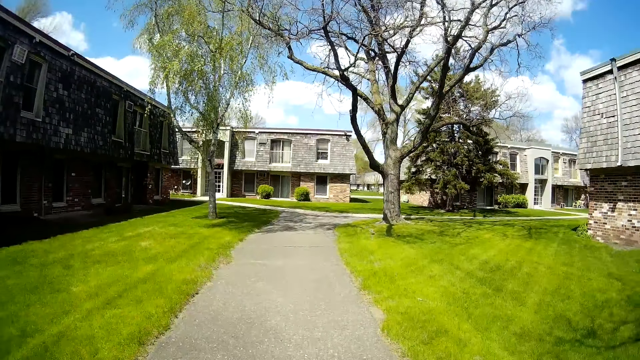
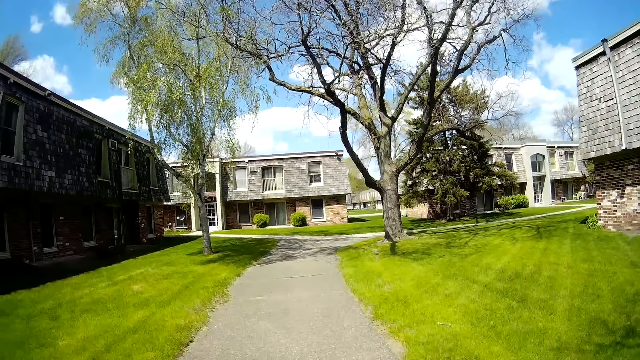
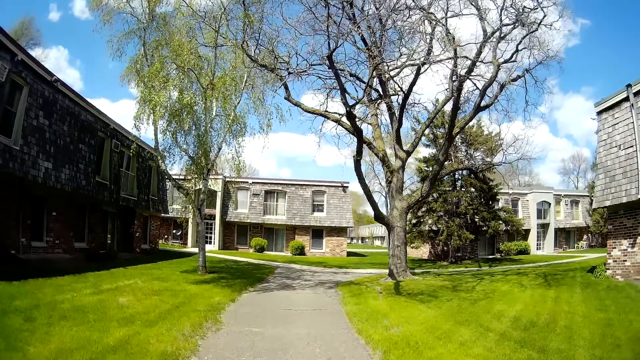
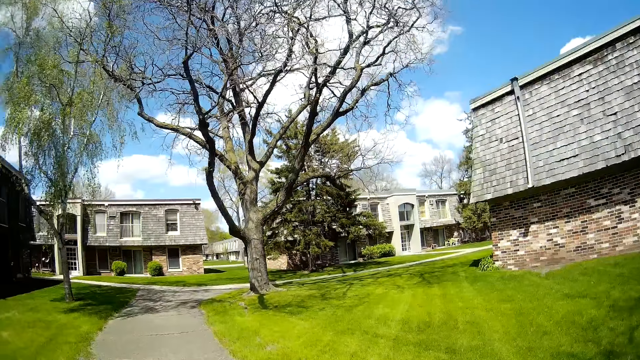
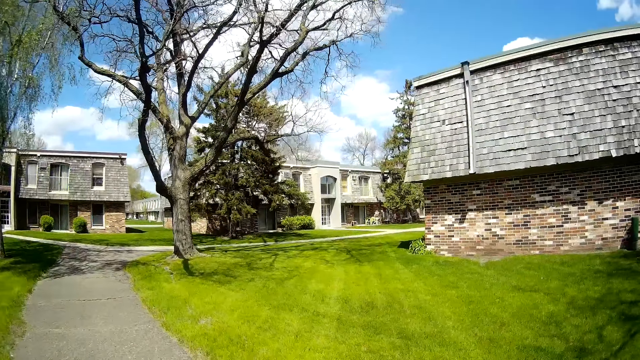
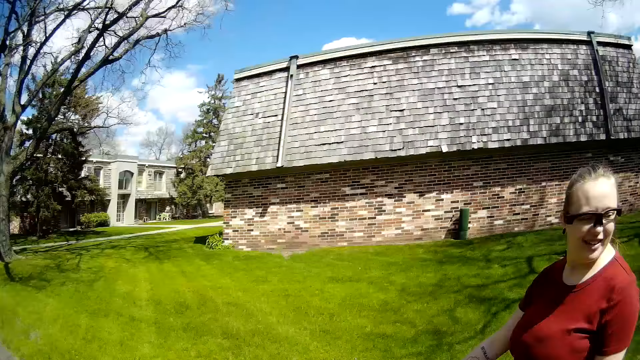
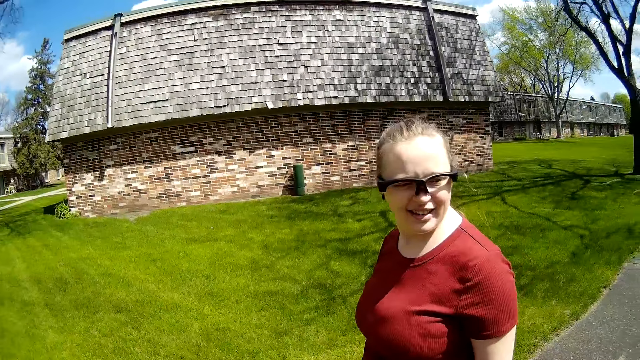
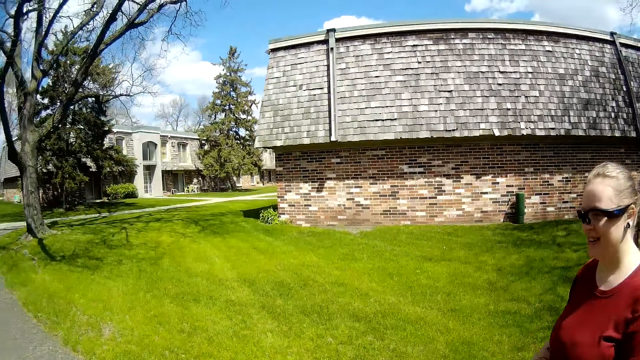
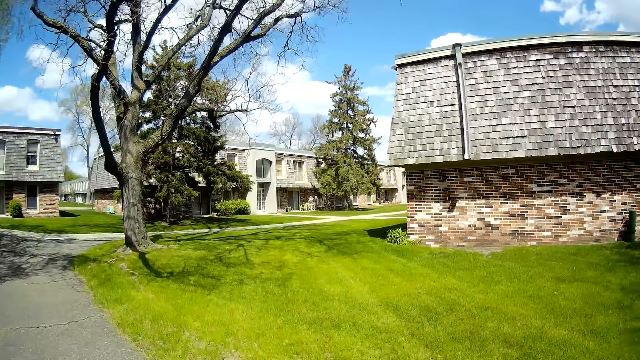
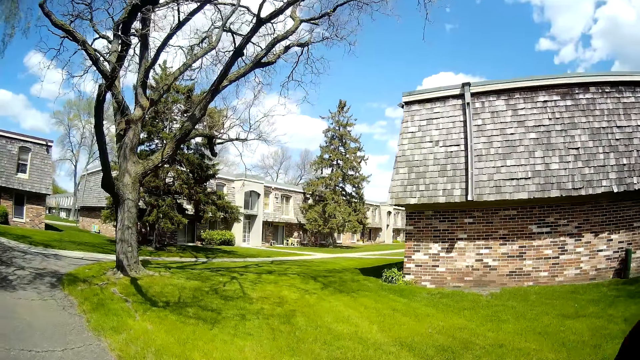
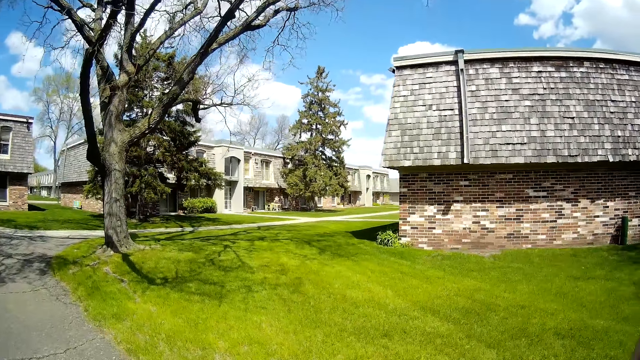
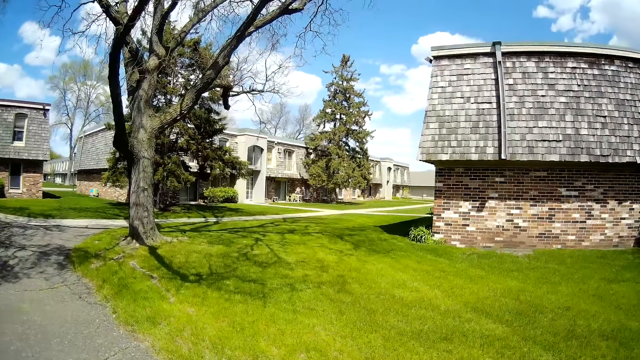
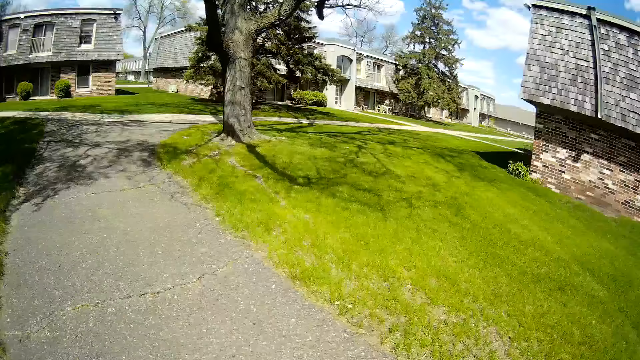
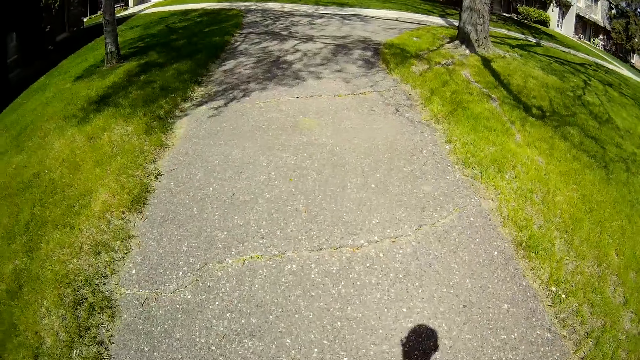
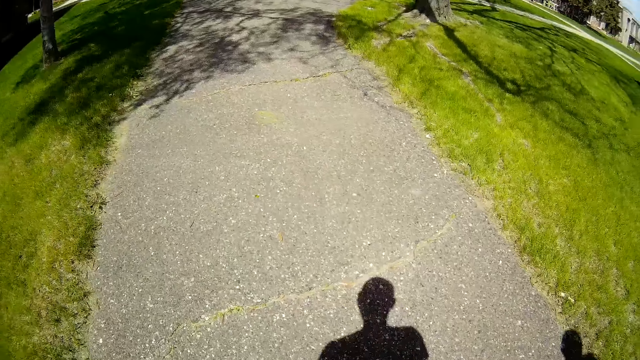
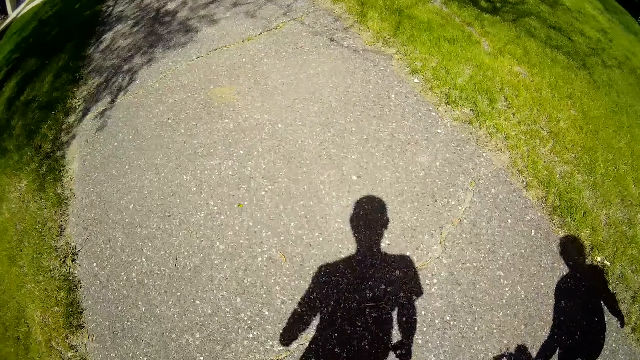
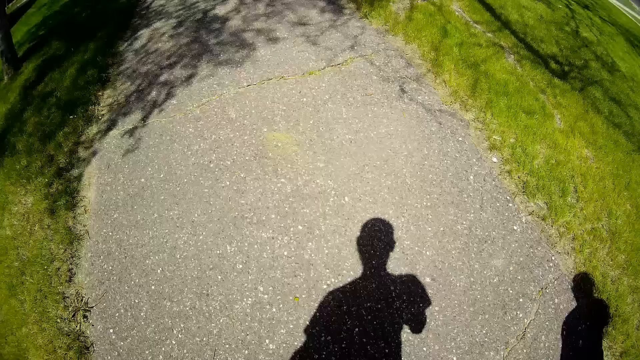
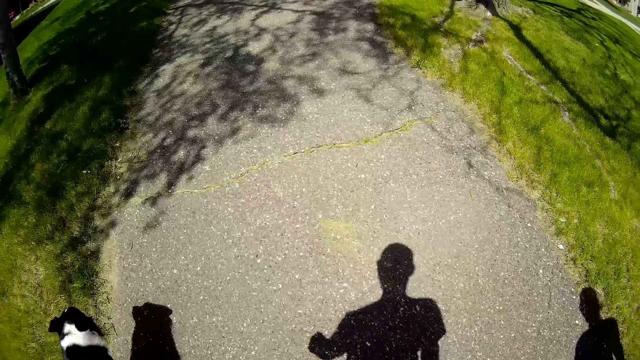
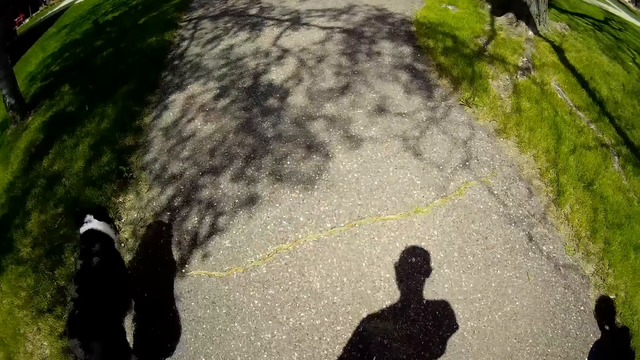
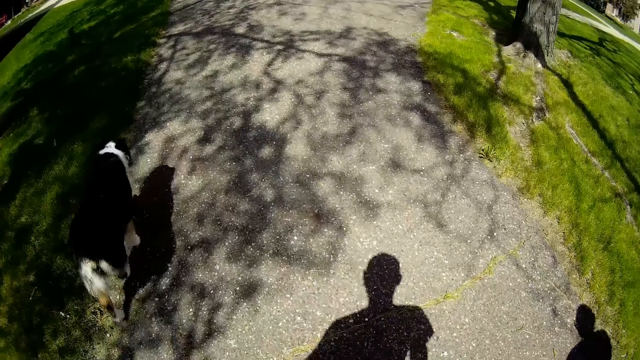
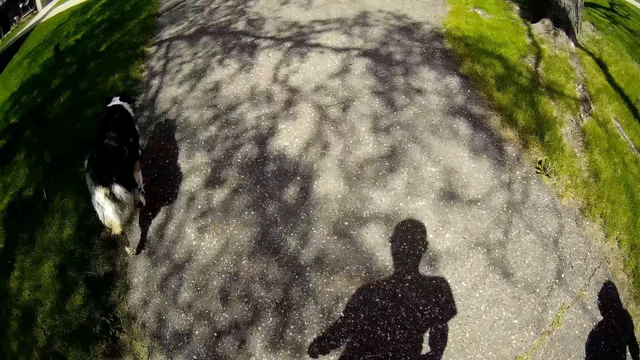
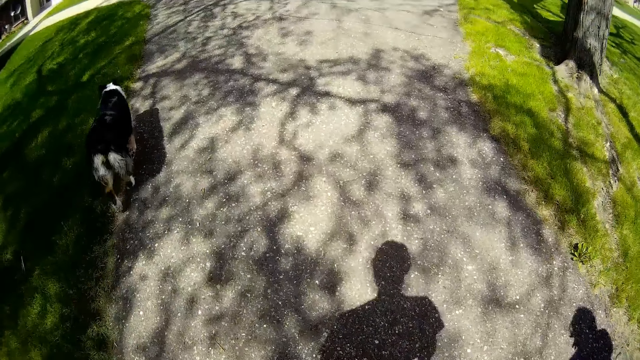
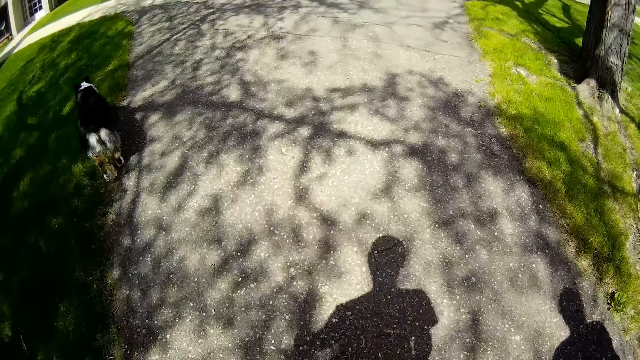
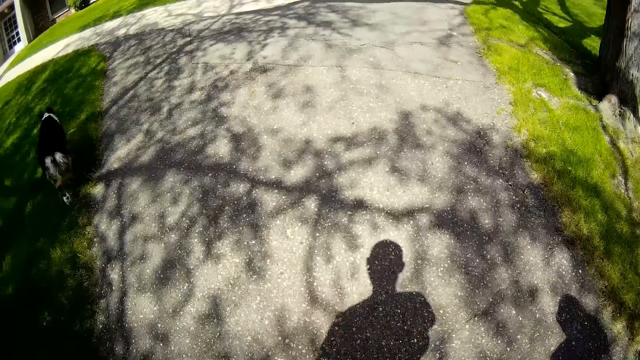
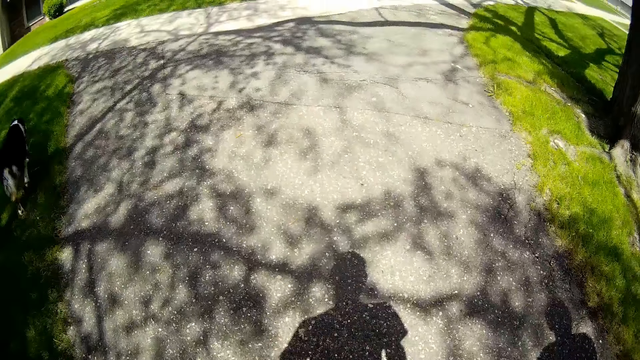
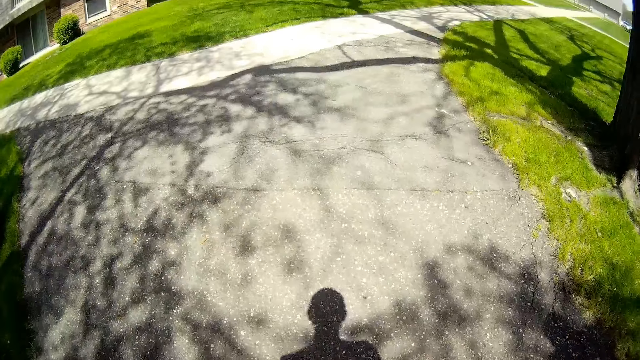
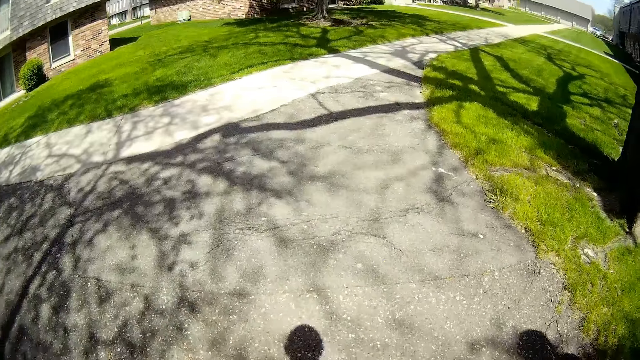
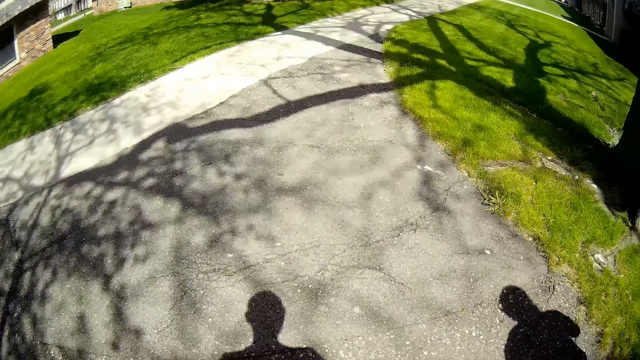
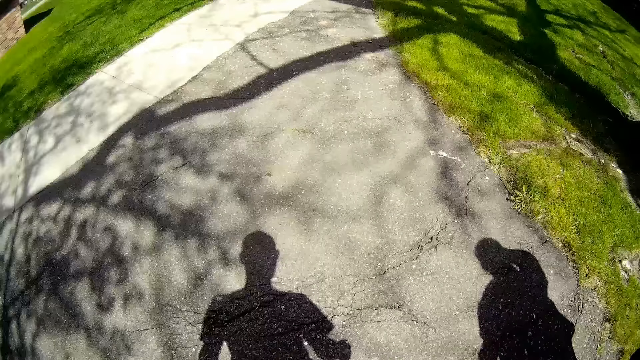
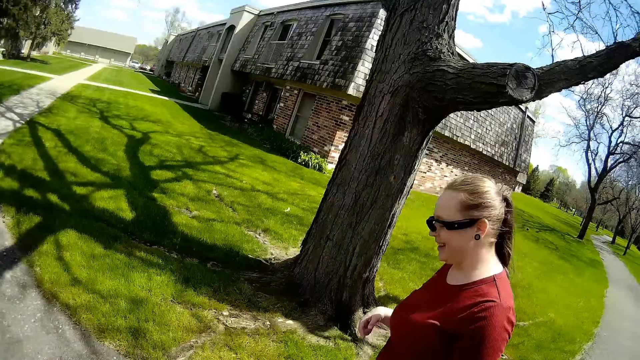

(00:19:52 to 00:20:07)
The dog walks past the camera wearer.

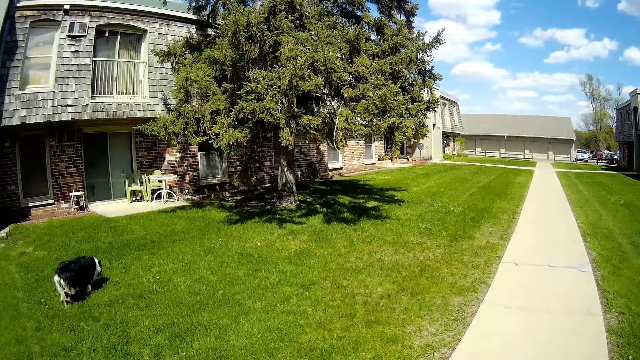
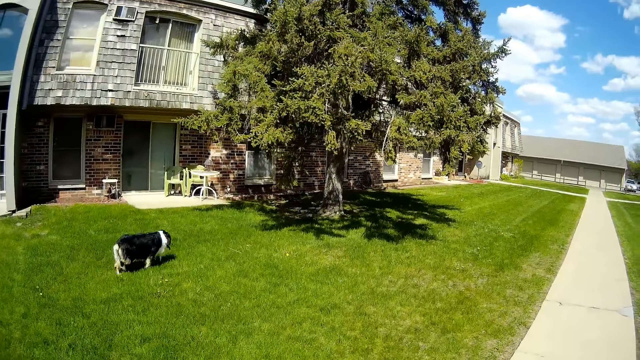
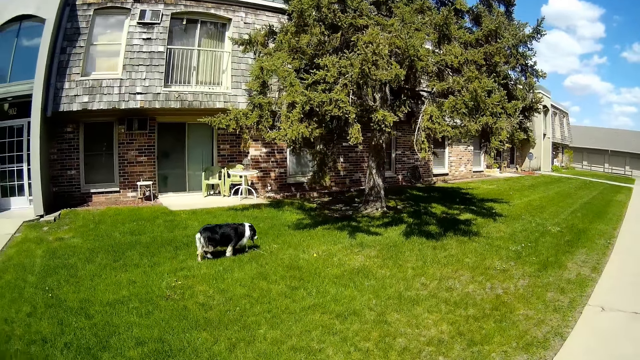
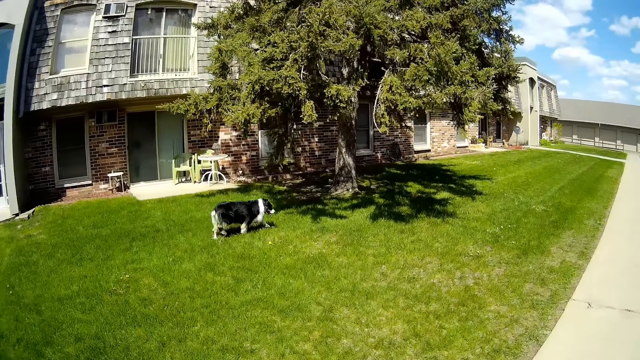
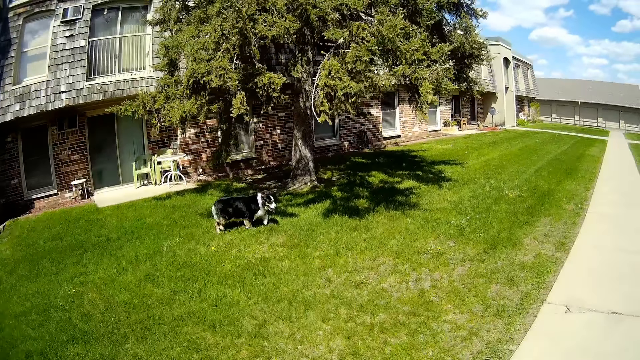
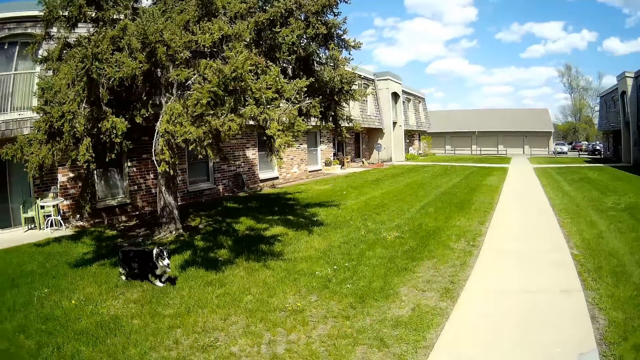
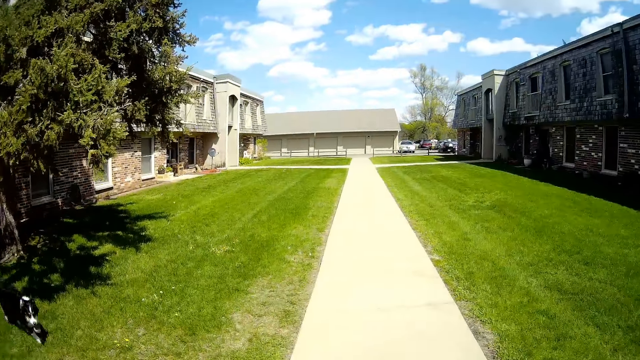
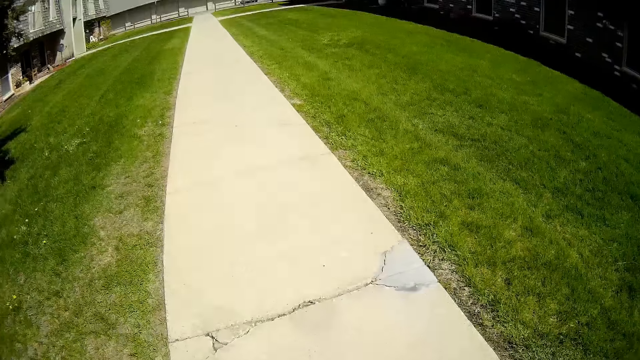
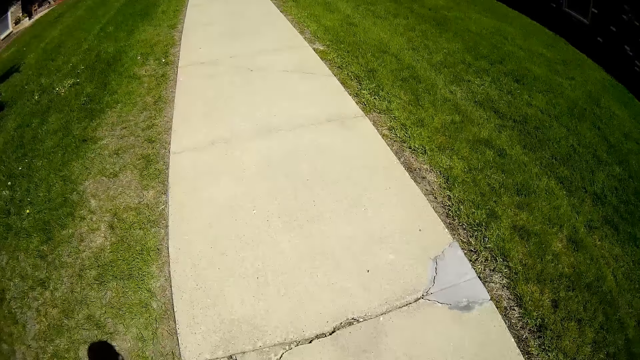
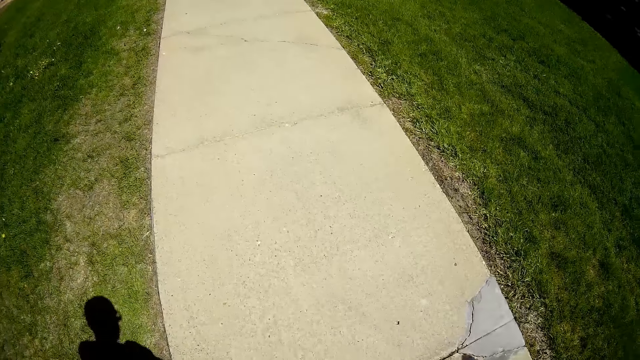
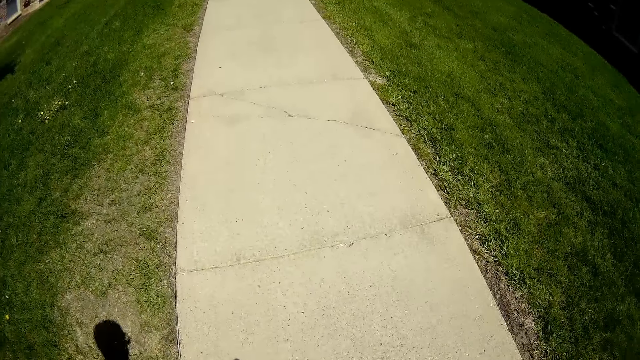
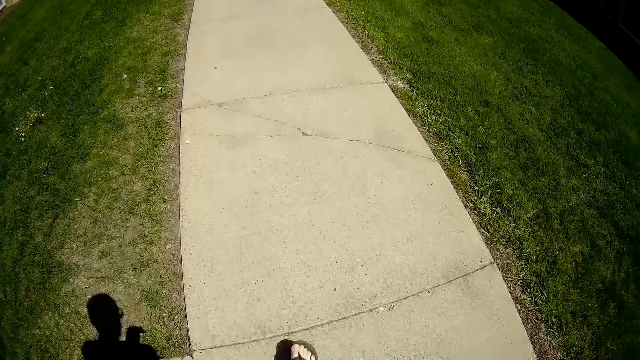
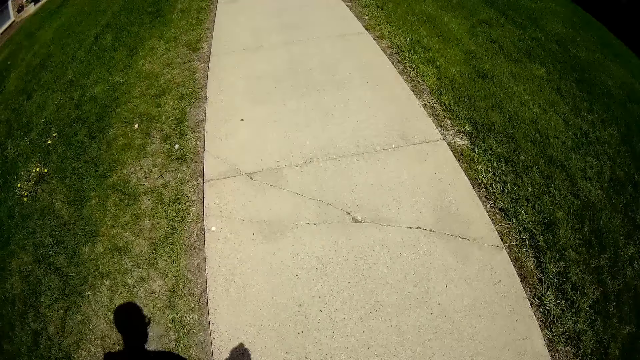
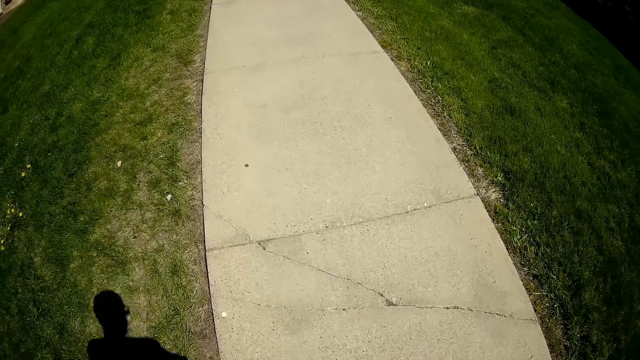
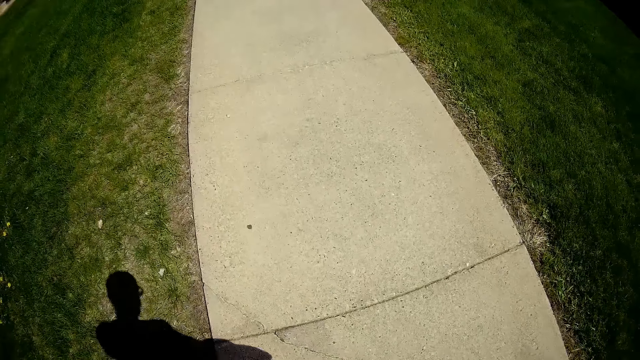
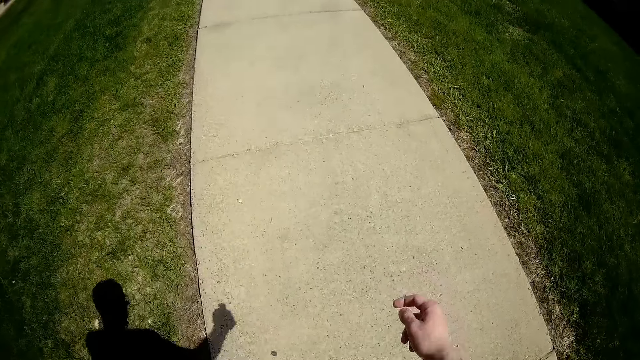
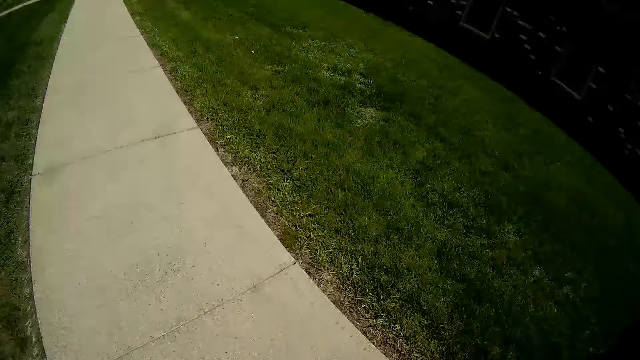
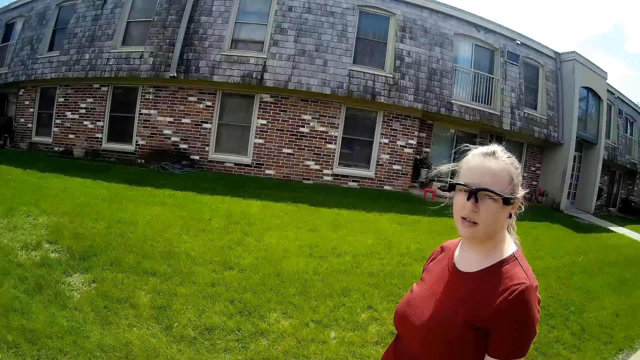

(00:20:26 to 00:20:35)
The dog walks on the lawn. The camera wearer moves his hand back and forth. A woman interacts with the camera wearer.
